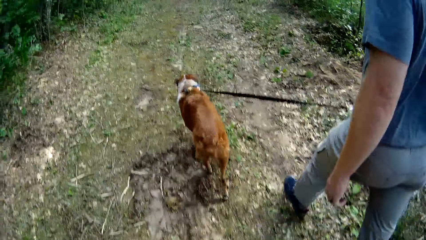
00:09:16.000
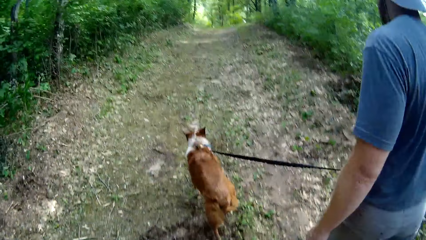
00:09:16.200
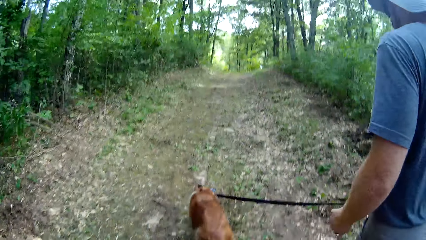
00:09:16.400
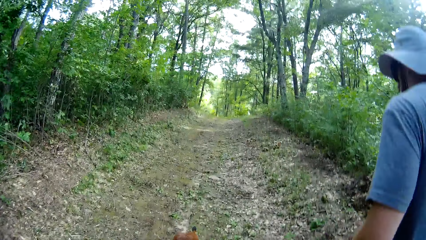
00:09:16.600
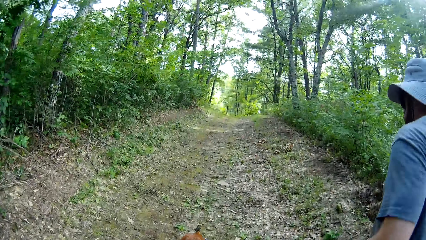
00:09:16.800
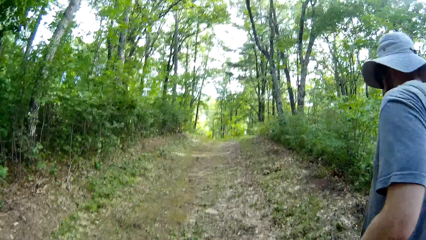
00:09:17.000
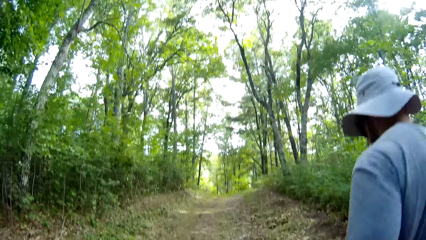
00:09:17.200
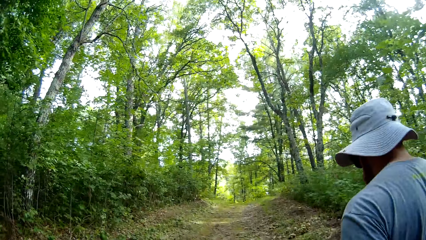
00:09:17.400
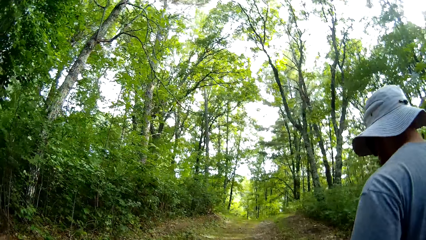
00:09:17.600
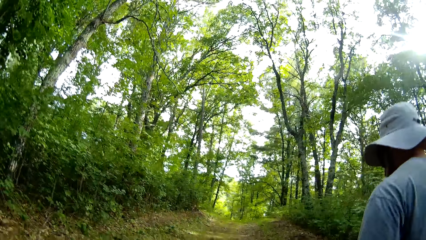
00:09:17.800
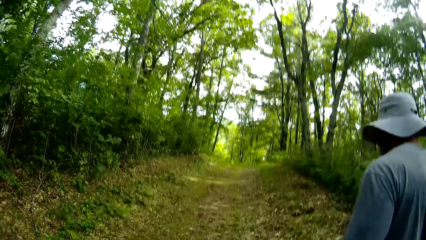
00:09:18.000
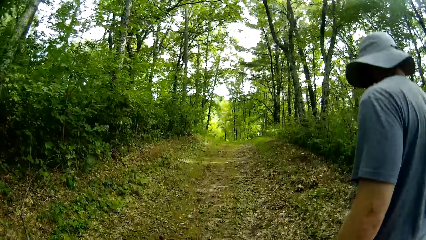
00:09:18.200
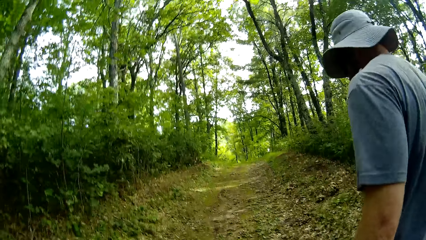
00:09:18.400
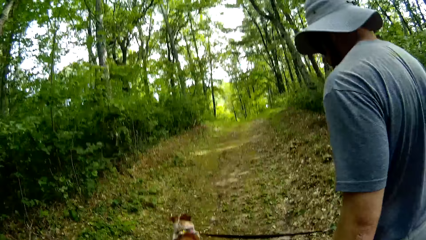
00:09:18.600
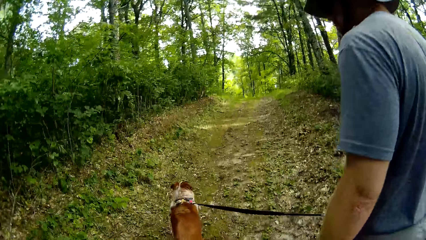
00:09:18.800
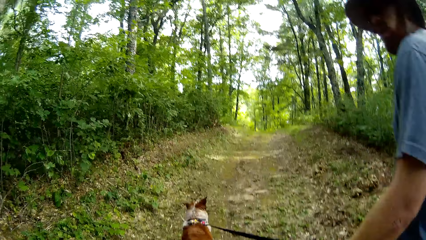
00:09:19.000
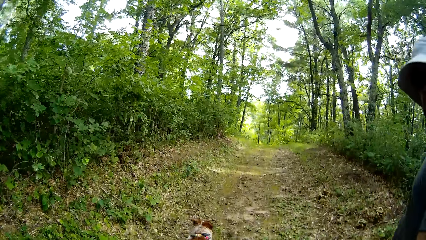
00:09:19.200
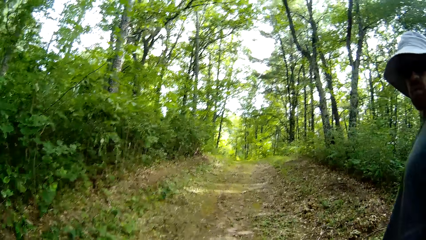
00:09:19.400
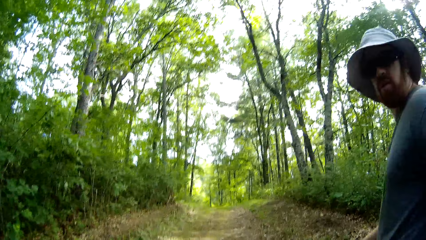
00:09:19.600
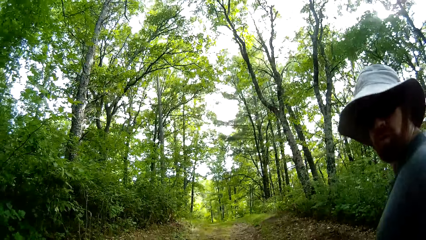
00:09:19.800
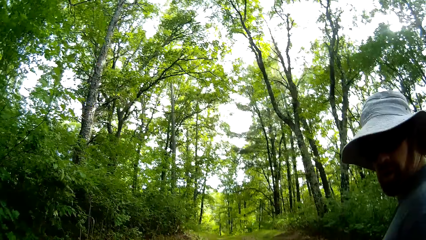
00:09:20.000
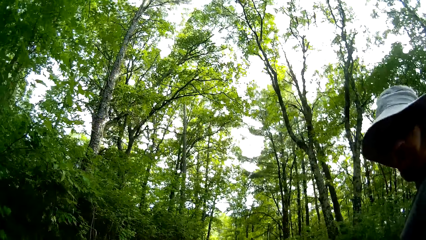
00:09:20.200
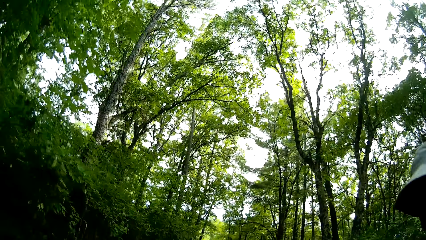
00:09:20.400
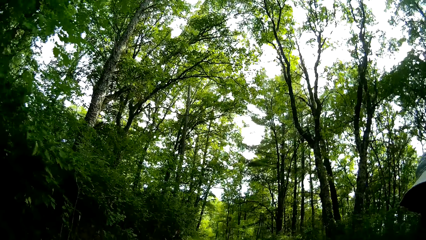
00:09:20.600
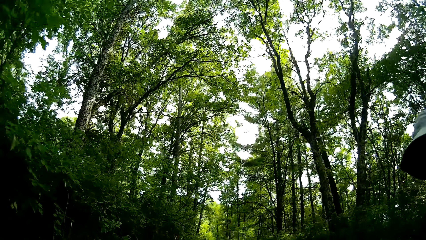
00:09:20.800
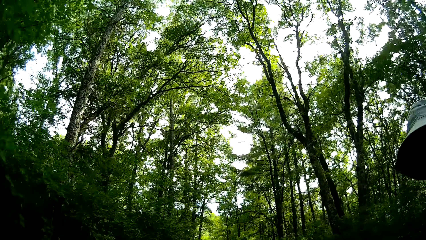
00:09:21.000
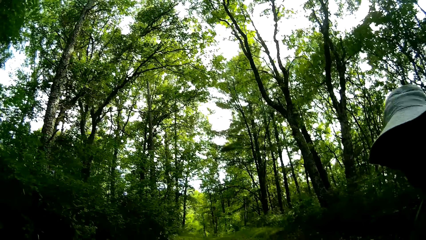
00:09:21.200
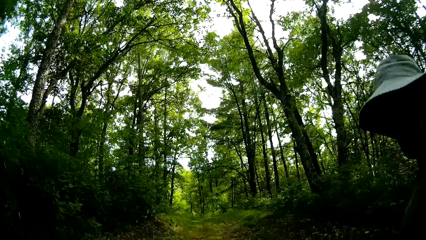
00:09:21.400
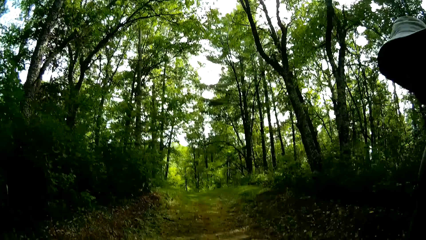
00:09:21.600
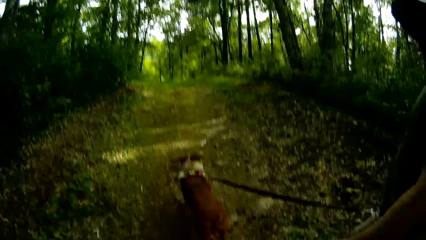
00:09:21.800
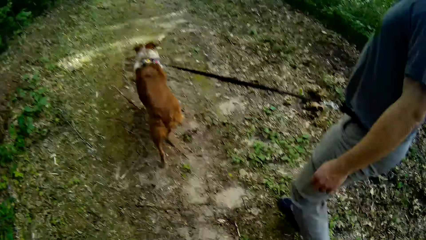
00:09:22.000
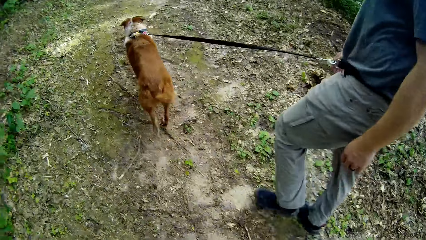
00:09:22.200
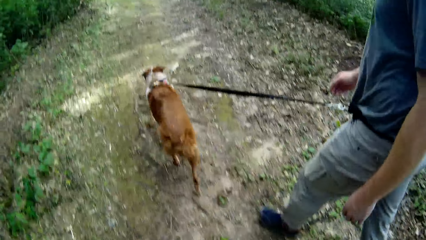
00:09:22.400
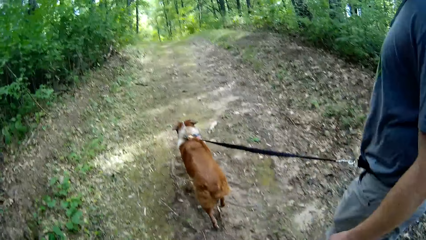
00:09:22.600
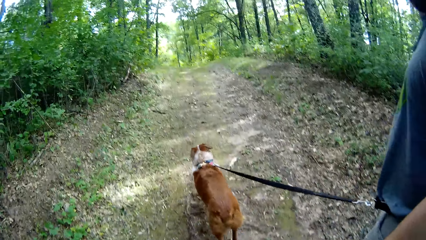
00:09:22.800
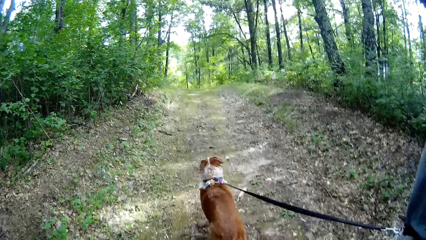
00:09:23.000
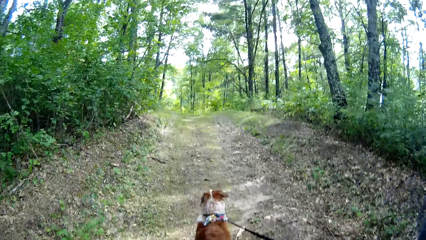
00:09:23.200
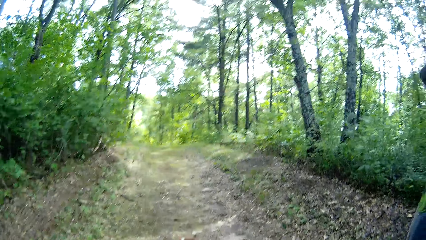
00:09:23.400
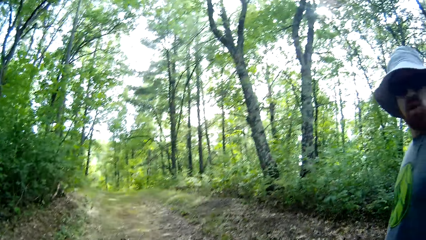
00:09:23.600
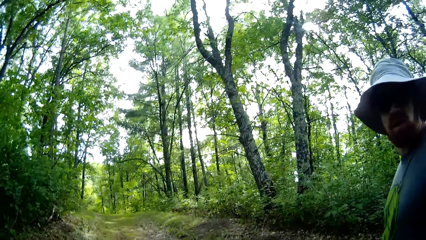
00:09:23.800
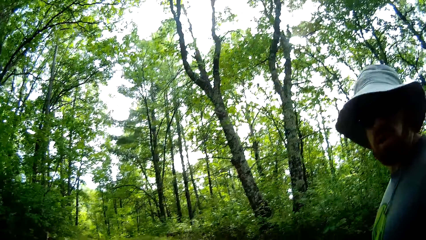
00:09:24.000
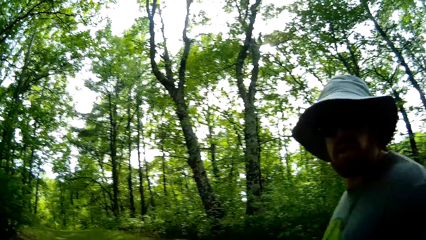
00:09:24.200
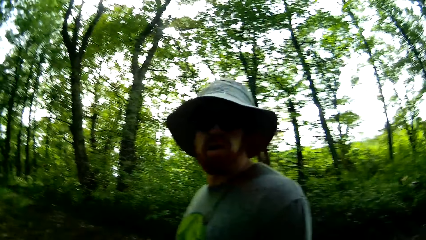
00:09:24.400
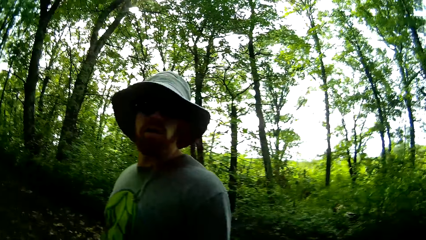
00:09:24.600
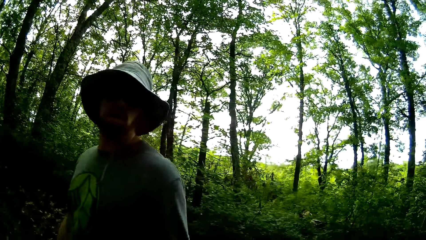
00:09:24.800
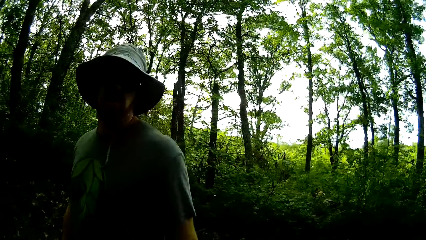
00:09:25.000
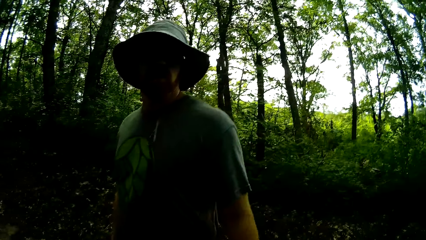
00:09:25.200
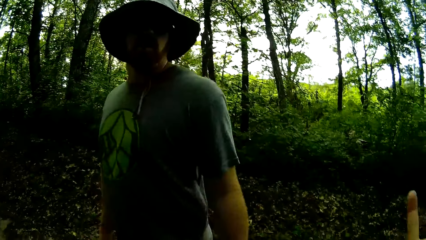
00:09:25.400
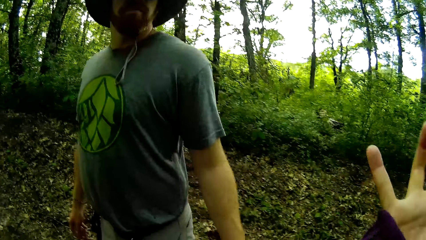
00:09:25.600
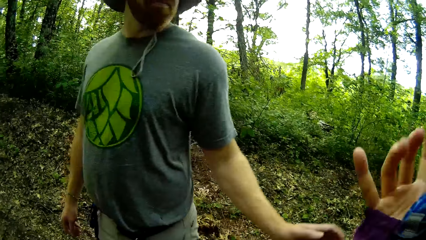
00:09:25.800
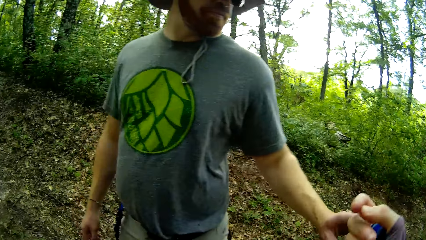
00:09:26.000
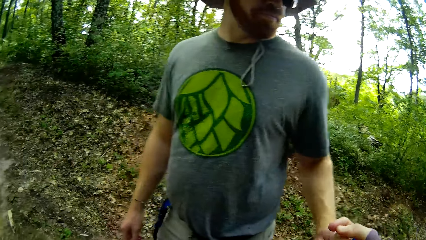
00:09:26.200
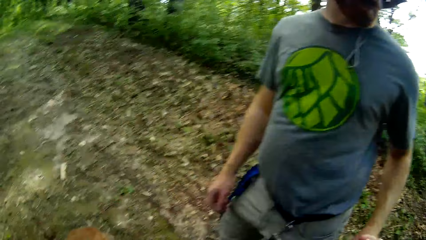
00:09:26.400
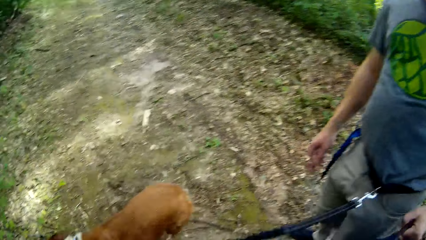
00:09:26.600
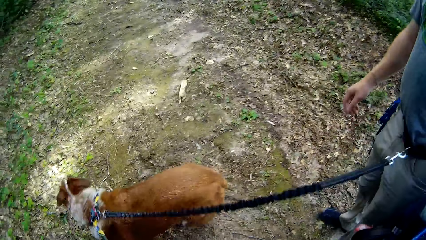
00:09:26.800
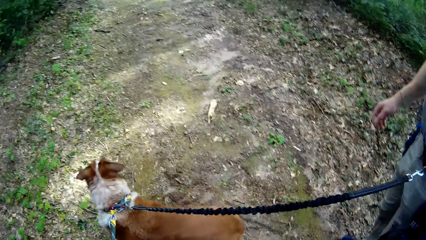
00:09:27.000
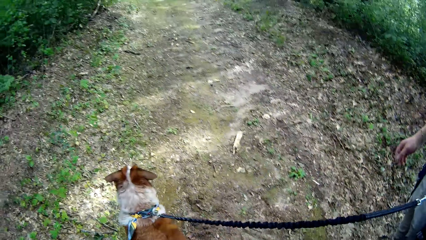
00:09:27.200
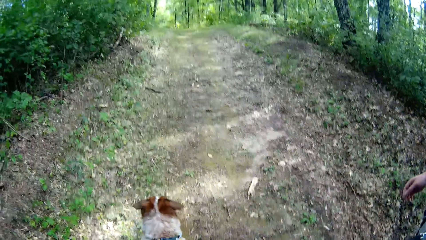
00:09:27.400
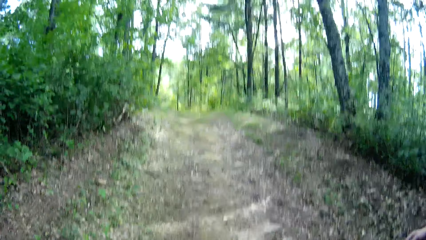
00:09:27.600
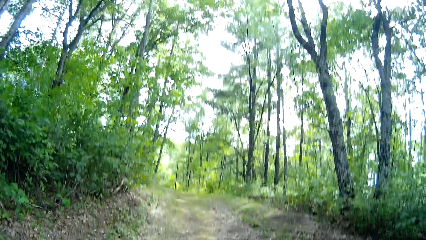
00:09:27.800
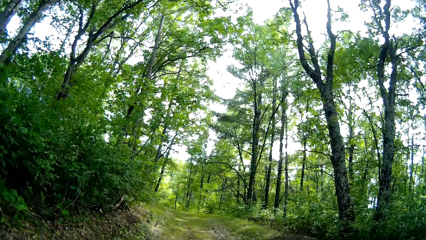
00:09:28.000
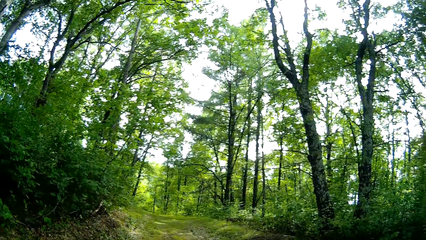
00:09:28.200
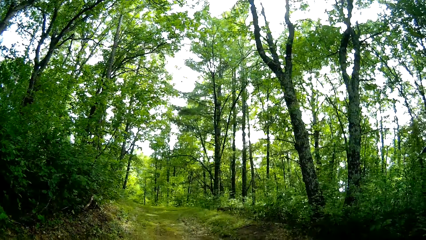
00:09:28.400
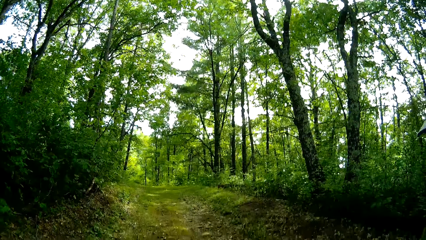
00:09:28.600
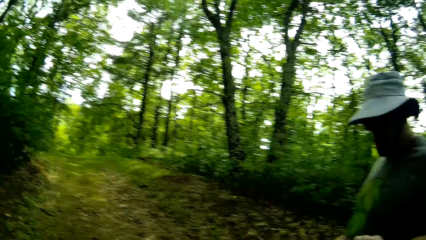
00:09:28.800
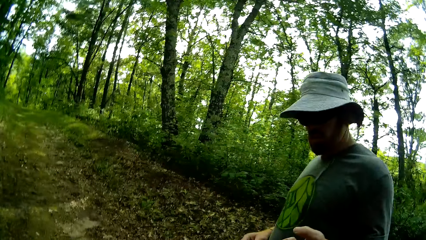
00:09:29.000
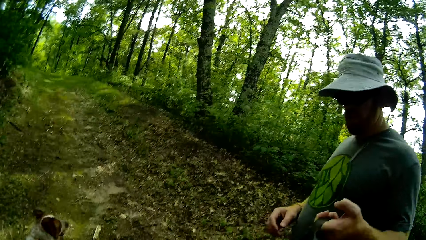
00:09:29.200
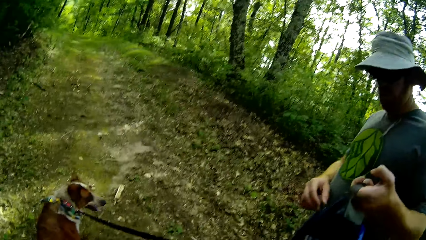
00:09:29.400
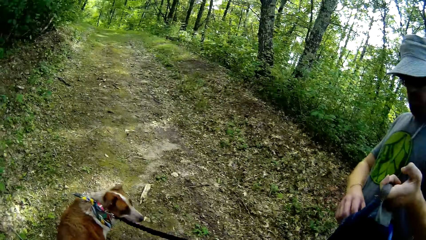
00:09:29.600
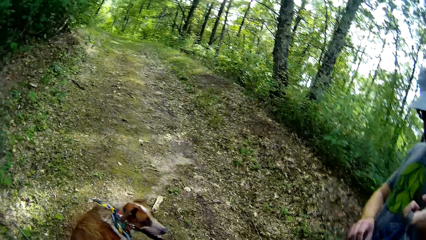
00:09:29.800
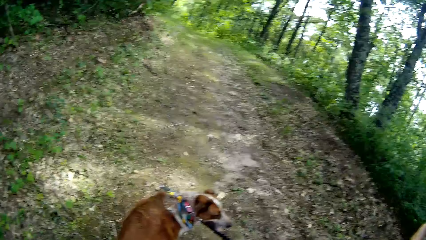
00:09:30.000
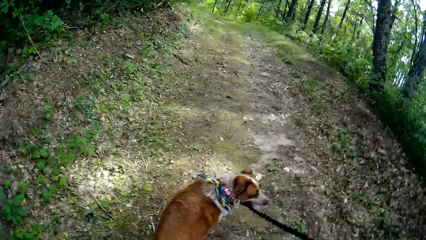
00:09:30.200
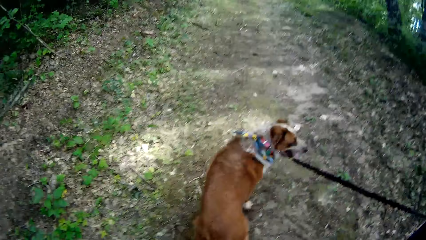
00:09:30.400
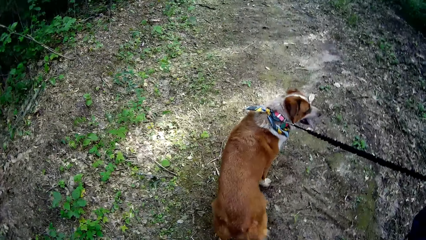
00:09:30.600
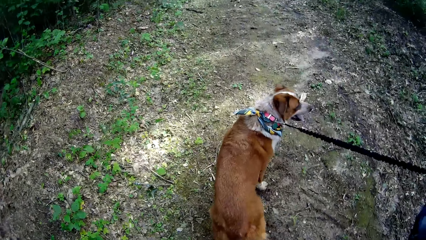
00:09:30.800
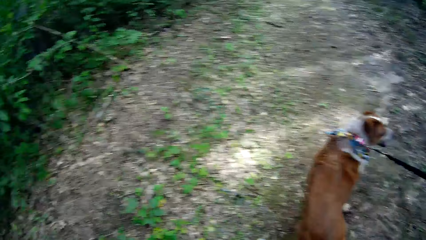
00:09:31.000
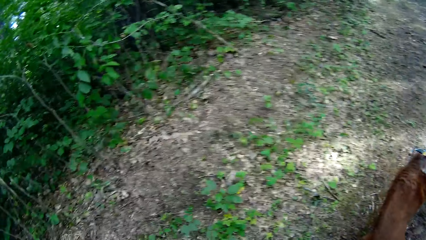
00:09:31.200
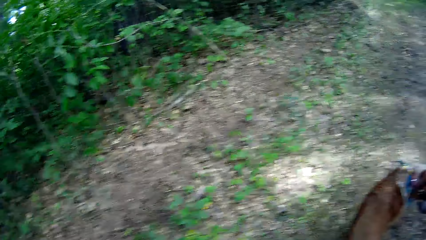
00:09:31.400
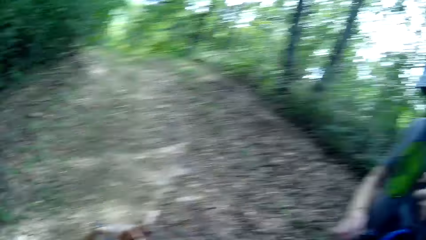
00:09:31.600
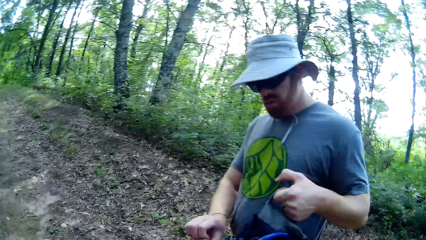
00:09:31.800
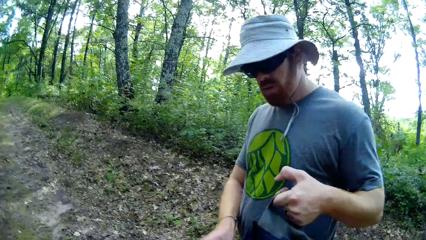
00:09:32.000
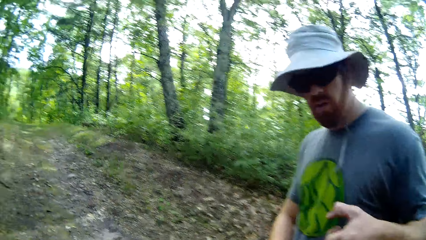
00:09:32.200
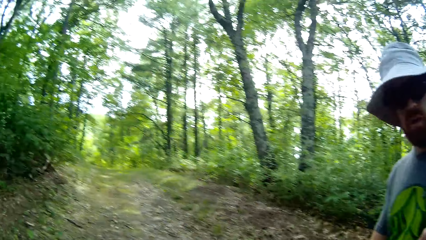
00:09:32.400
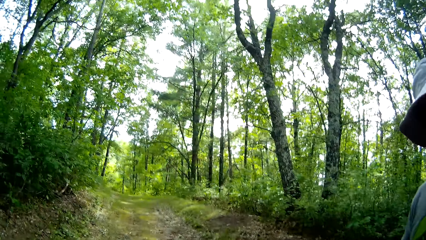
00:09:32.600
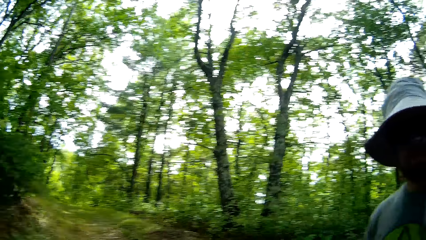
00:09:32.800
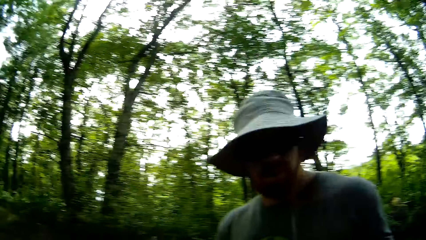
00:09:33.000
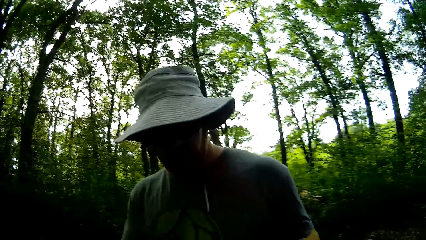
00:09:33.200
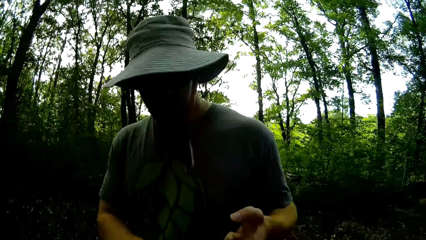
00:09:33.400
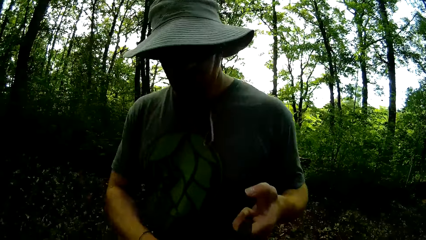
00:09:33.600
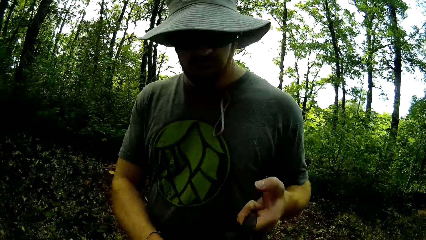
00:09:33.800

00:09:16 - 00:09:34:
A man talks to the camera wearer. The camera wearer hands a key over to the man. The man receives a bag from the camera wearer.
